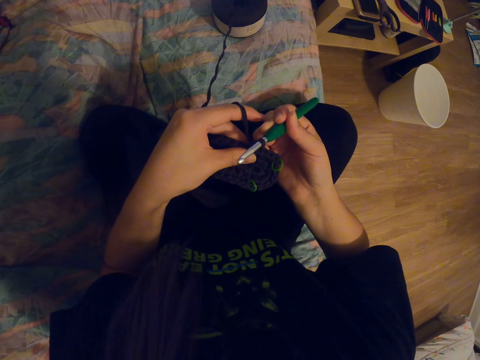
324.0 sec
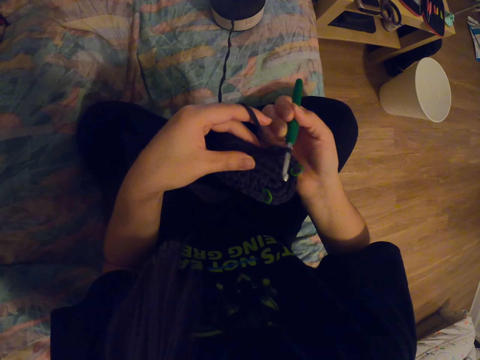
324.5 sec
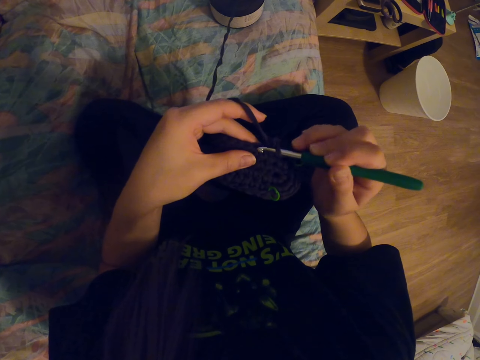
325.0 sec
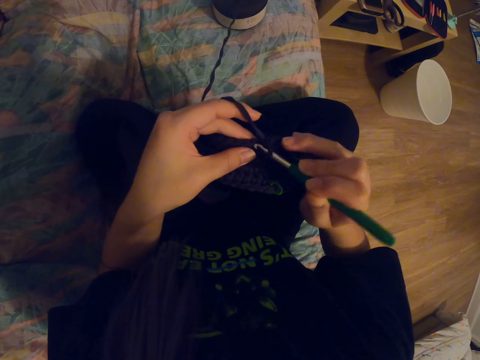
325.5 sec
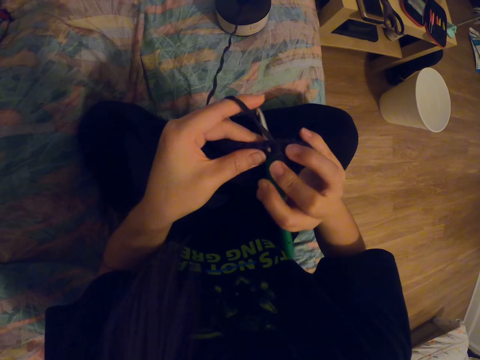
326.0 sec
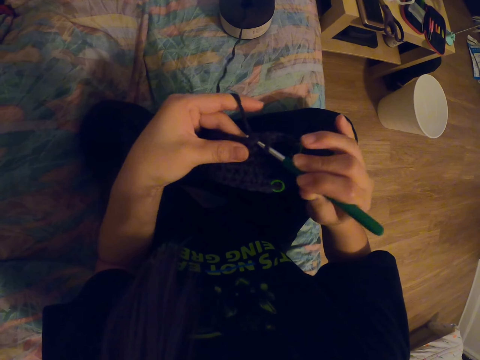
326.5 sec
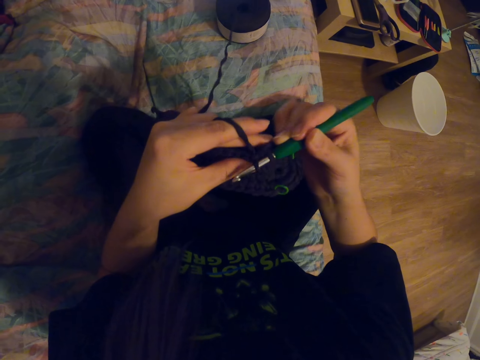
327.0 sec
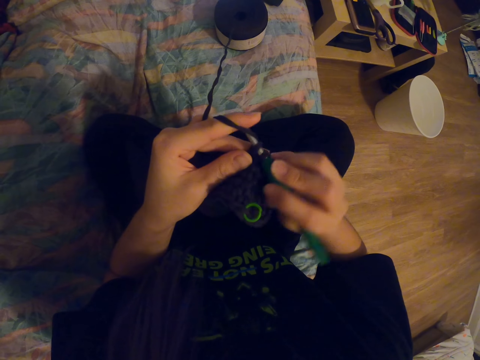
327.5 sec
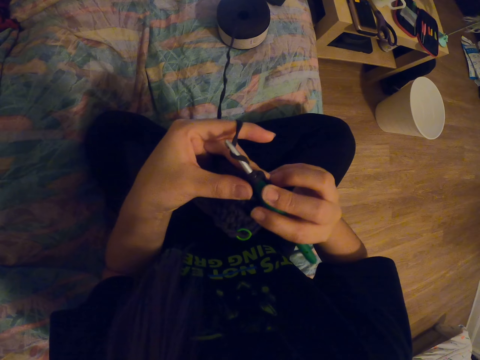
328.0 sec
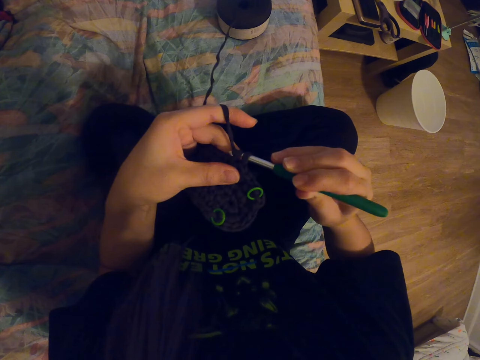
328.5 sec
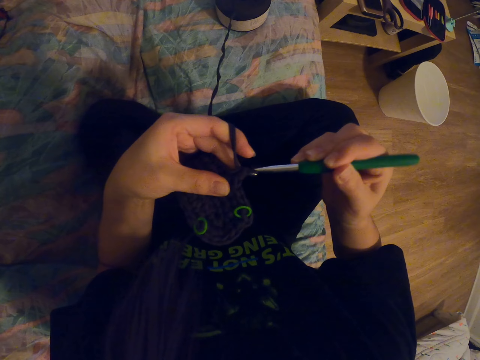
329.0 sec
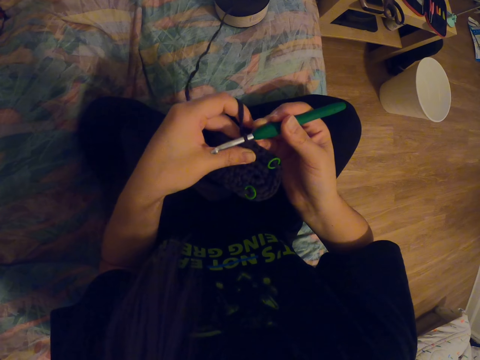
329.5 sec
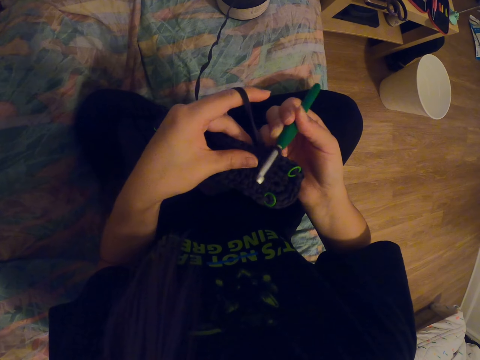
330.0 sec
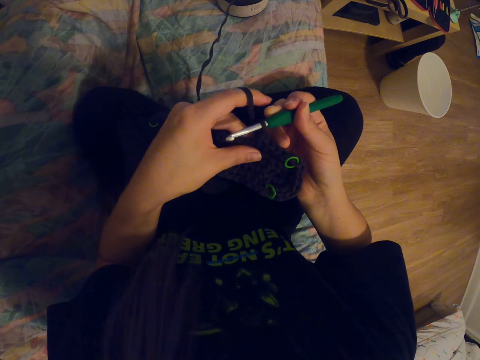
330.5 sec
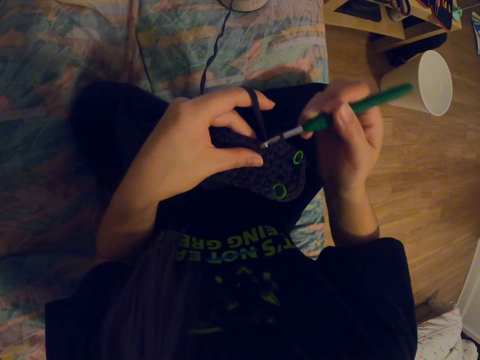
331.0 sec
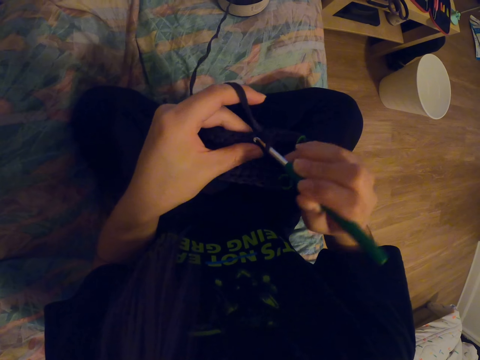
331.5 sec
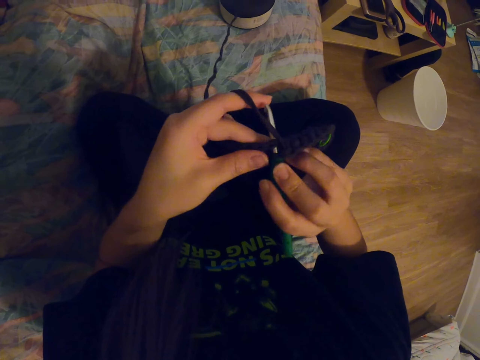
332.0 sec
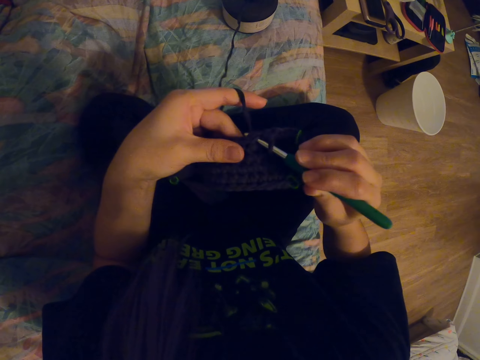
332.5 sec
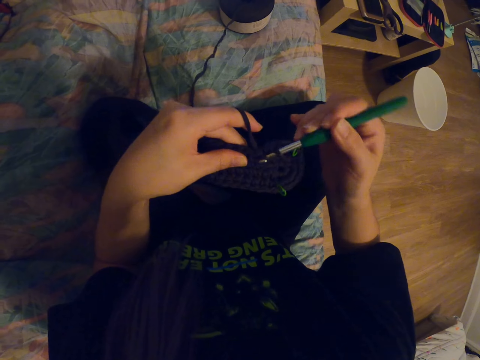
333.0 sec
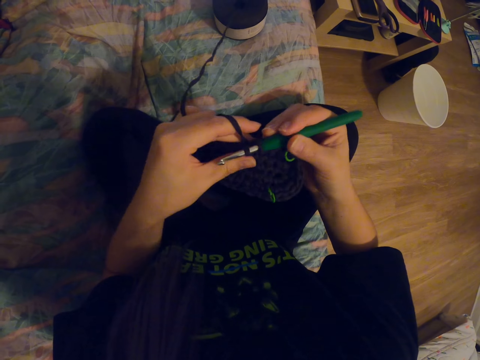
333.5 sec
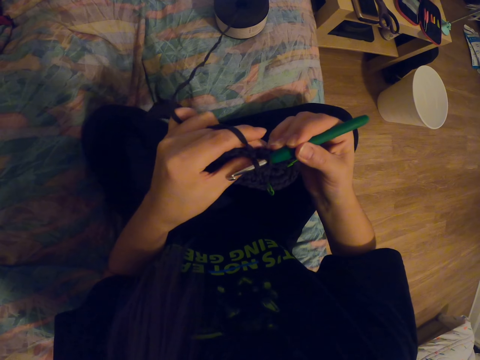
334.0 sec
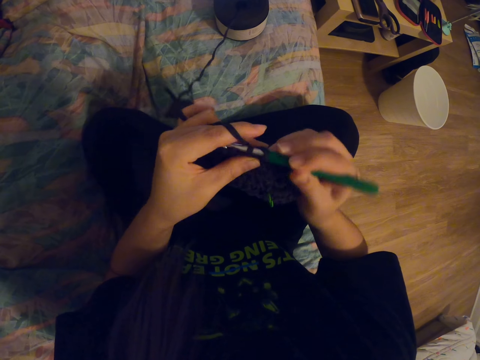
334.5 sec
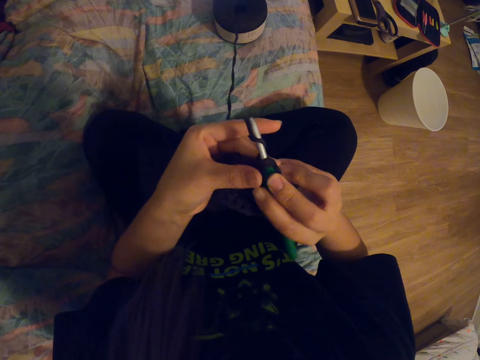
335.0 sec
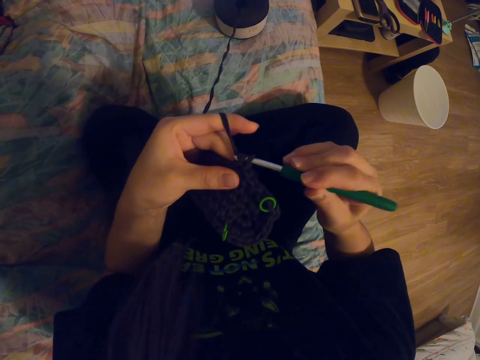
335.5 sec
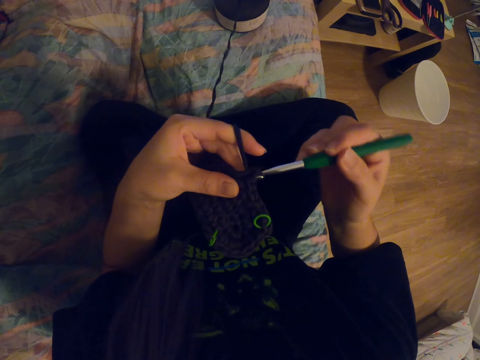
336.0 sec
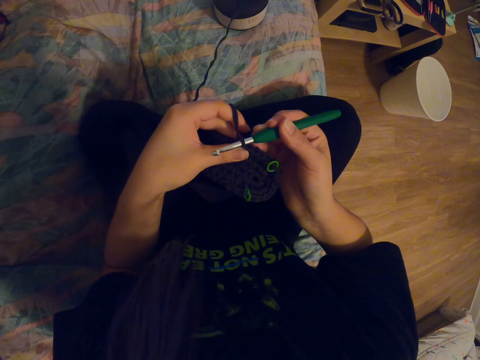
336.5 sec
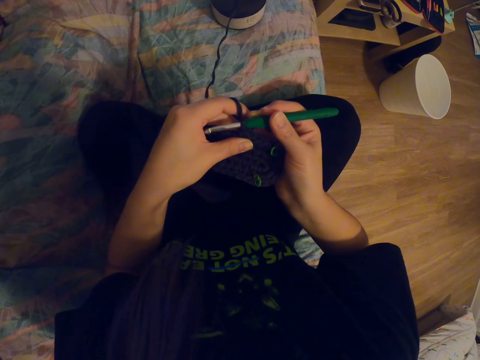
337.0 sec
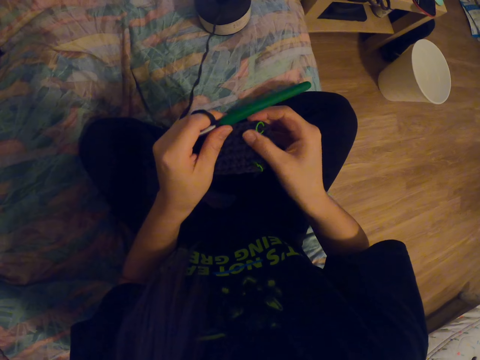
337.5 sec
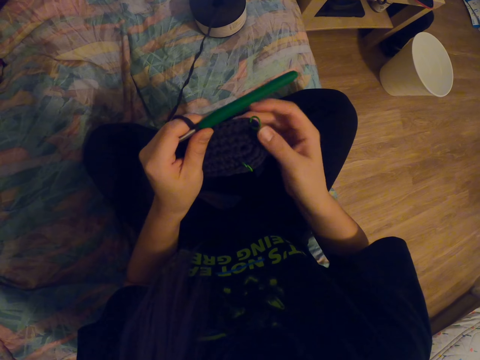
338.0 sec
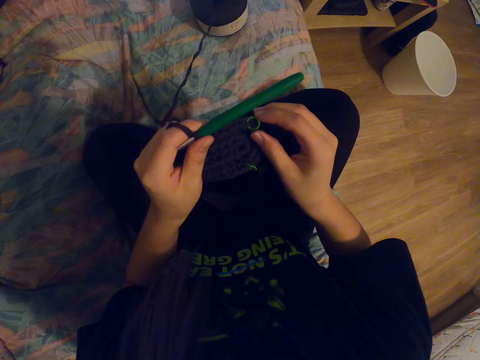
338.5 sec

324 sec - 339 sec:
The camera wearer coils a knitting thread on a knitting needle. She knits a fabric with the knitting needle. She coils the knitting thread on the knitting needle. She knits the fabric with the knitting needle. She coils the knitting thread on the knitting needle. She knits the fabric with the knitting needle. She coils the knitting thread on the knitting needle. She knits the fabric with the knitting needle. She touches the fabric with her right hand. She adjusts the knitted fabric with her hands.

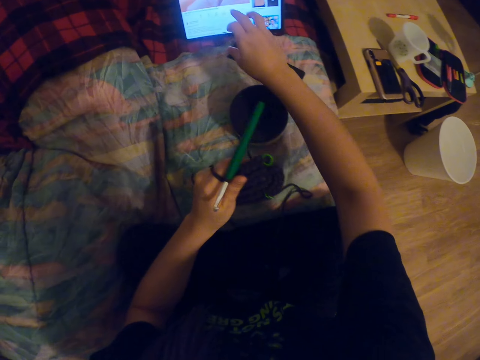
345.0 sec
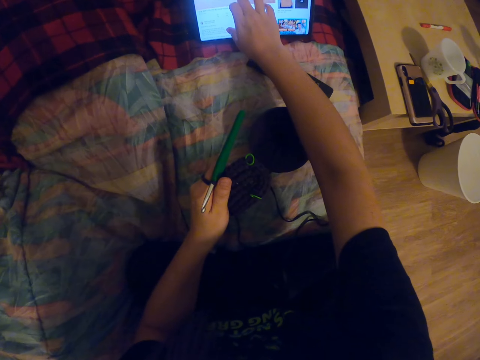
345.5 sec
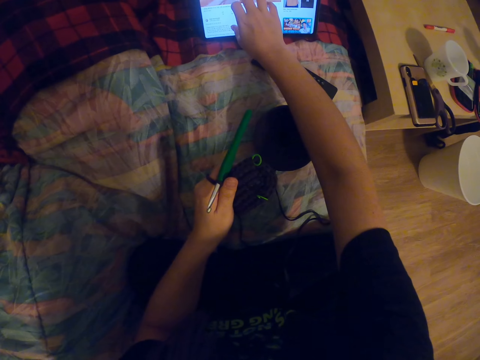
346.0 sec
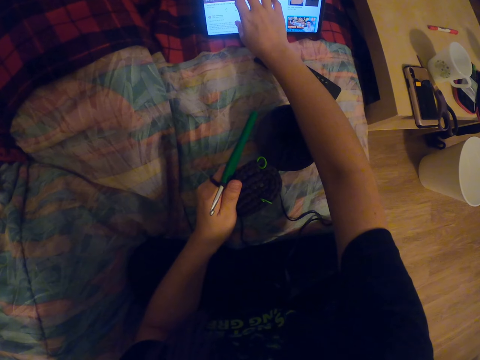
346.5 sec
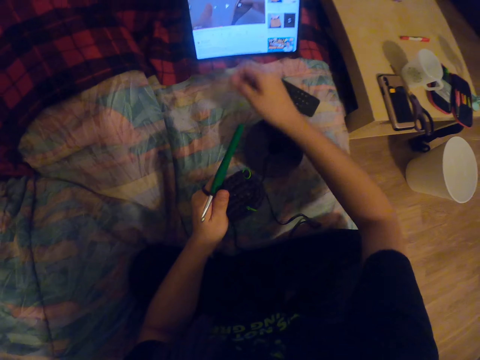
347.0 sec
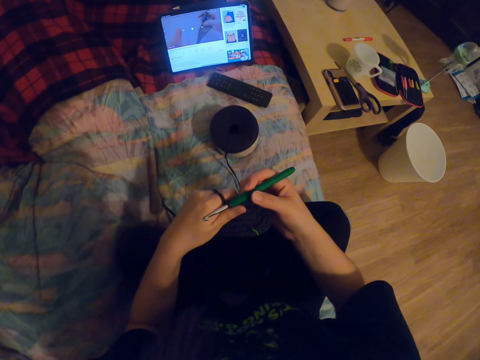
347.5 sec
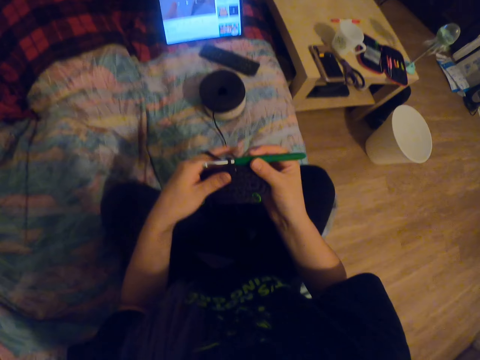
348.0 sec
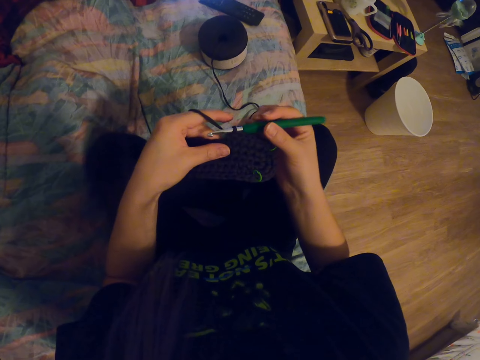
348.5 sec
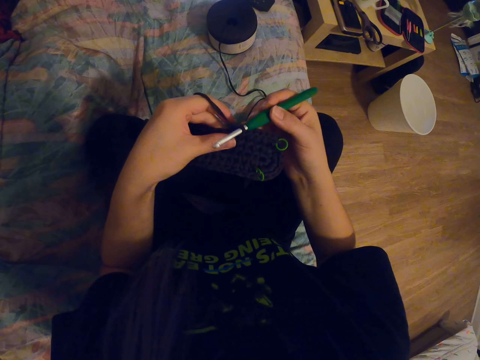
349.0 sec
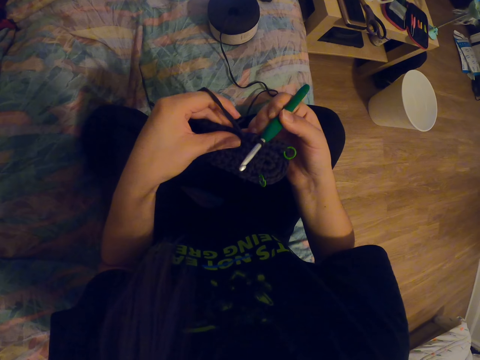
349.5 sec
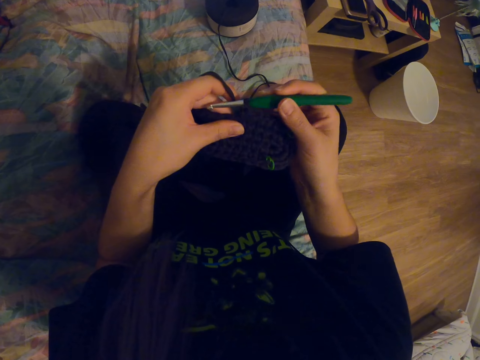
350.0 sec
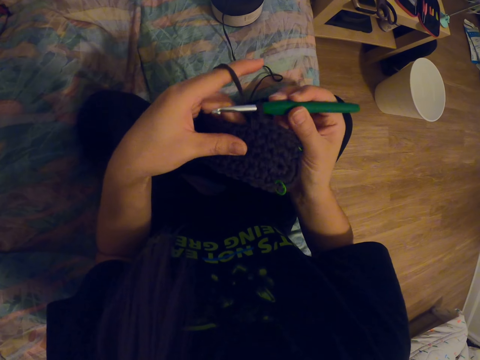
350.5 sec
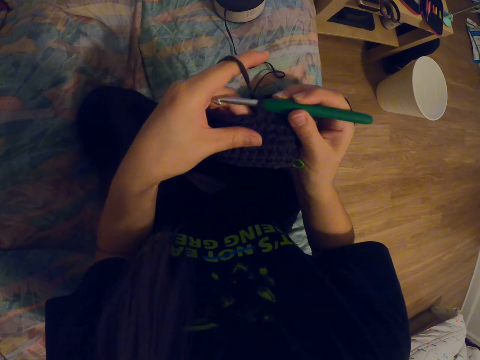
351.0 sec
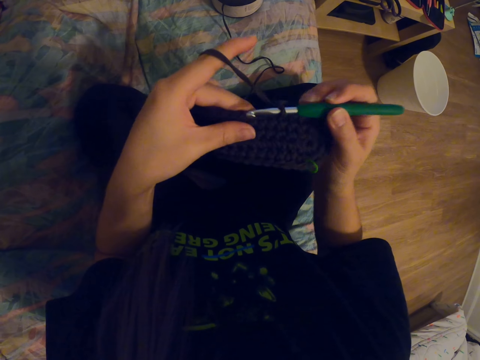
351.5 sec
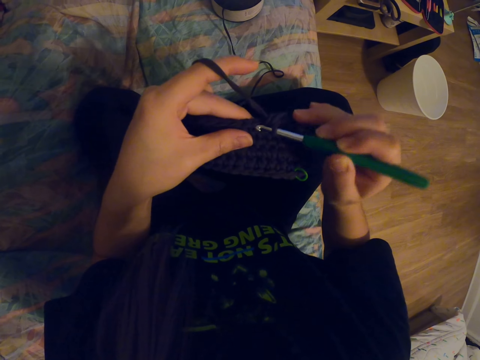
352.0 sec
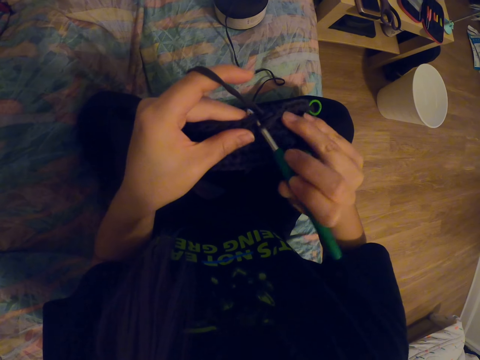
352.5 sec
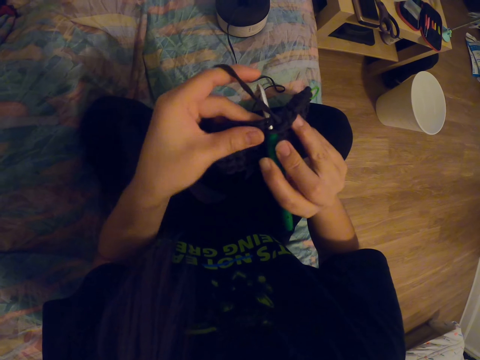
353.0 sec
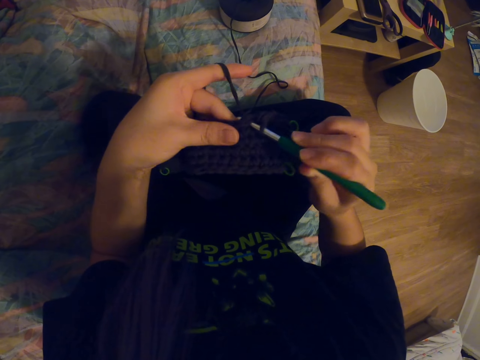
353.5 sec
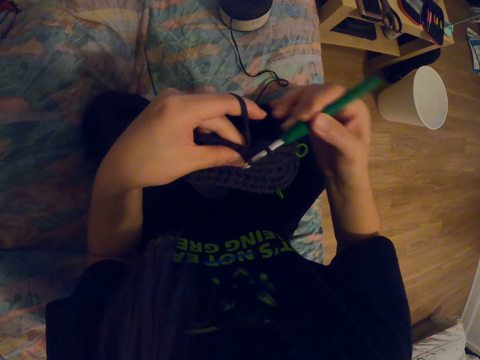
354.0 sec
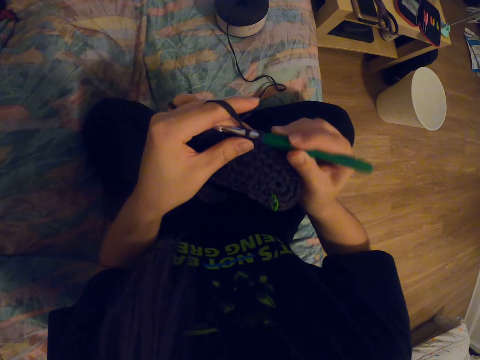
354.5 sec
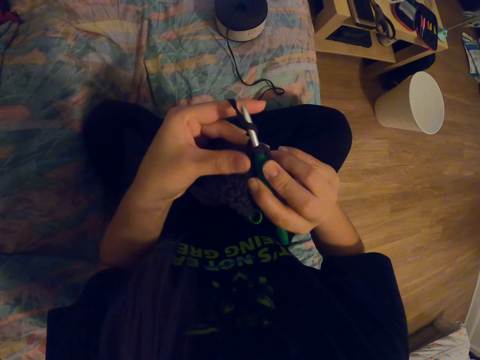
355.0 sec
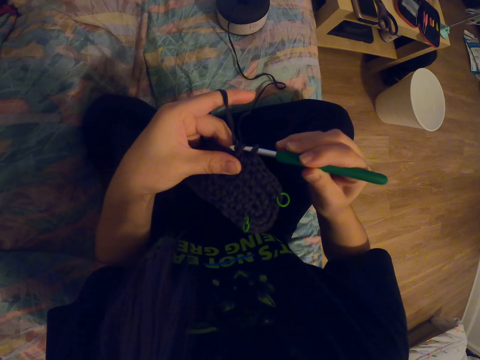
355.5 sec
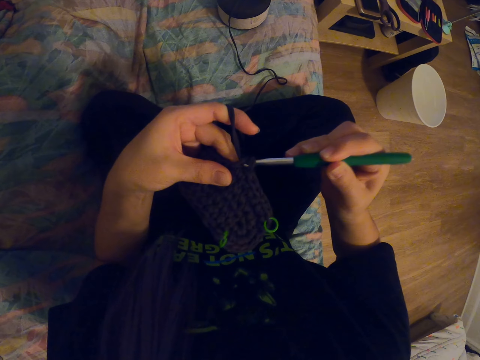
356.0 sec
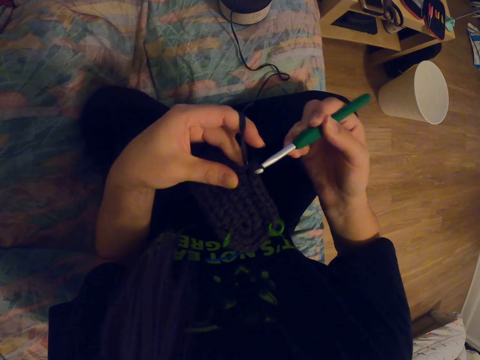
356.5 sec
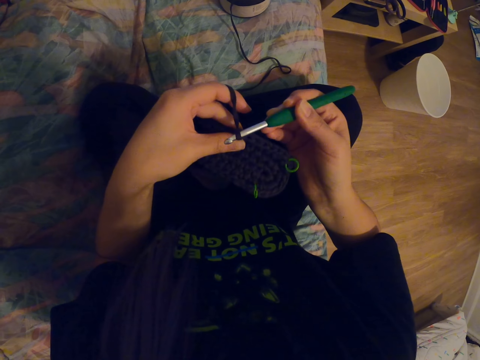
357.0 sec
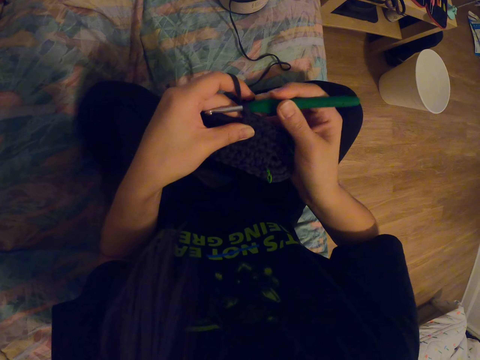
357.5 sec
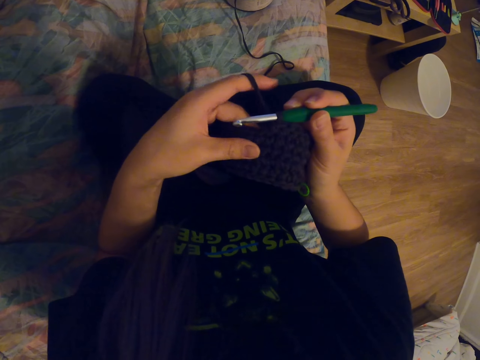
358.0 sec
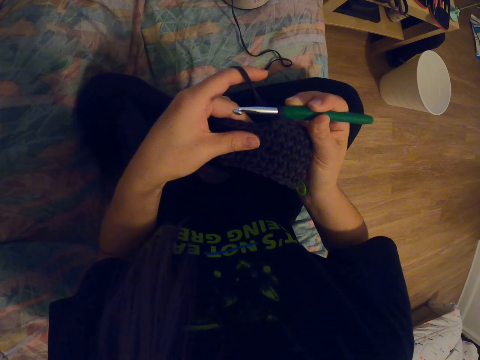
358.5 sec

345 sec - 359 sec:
The camera wearer adjusts a knitted fabric with her hands. She touches the laptop screen. She operates a tablet with her hand. She adjusts a knitting needle on the knitted fabric. She knits the fabric with the crochet needle. She knits the fabric with the knitting needle. She coils a knitting thread on the knitting needle. She knits the fabric with the knitting needle. She coils the knitting thread on the knitting needle. She knits the fabric with the knitting needle.
